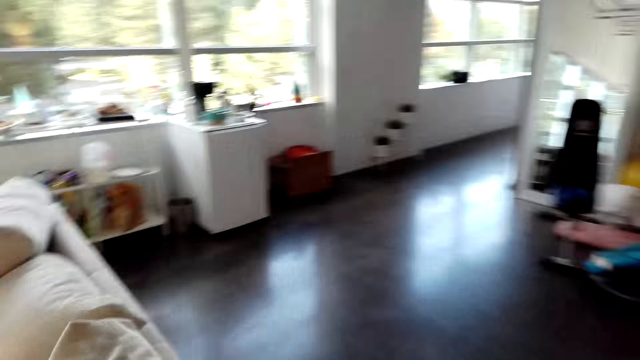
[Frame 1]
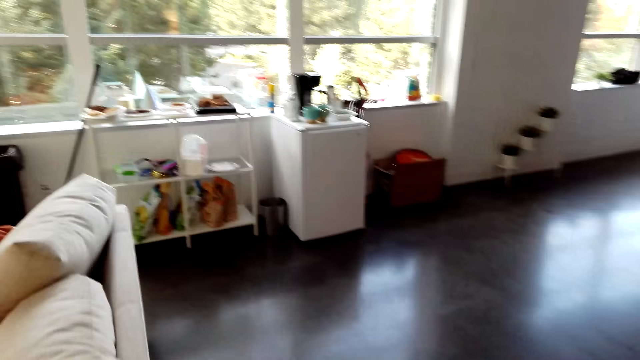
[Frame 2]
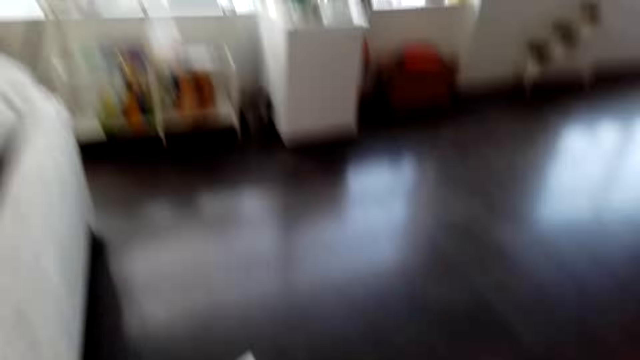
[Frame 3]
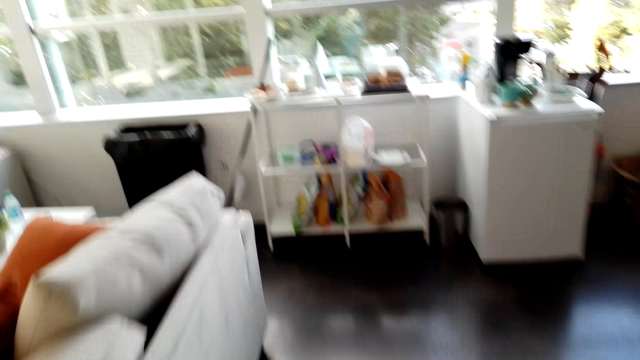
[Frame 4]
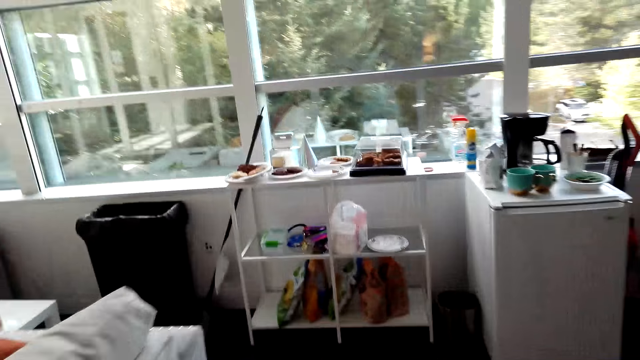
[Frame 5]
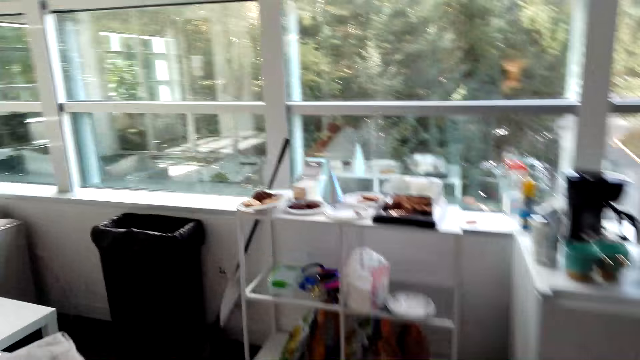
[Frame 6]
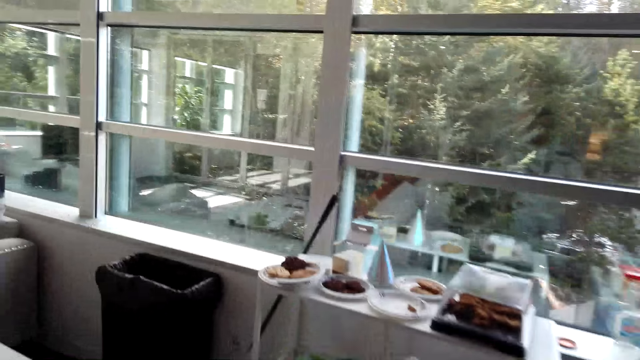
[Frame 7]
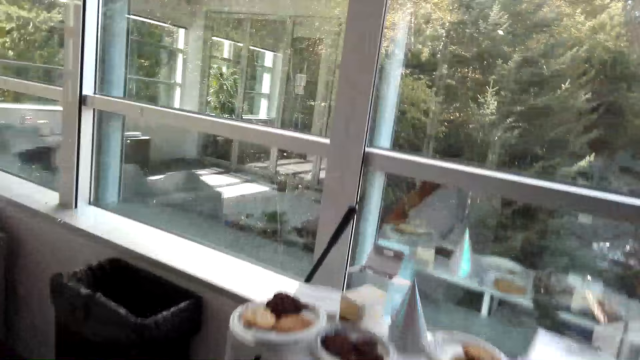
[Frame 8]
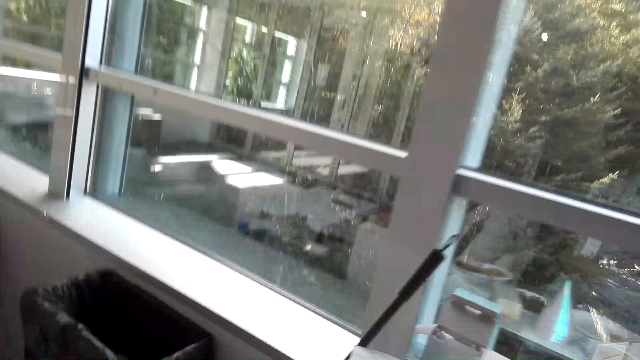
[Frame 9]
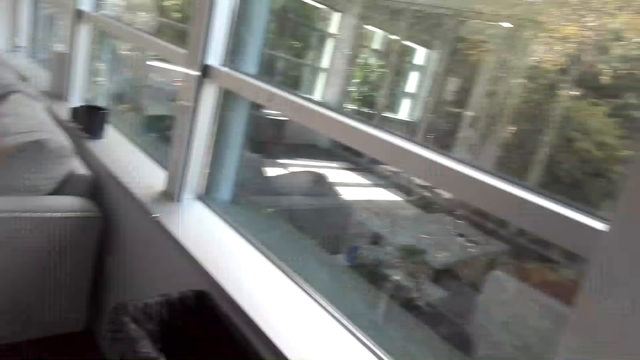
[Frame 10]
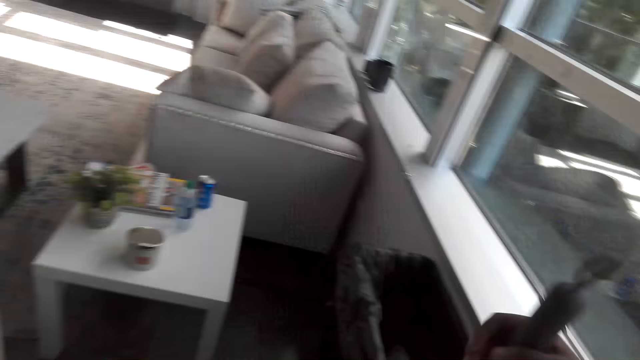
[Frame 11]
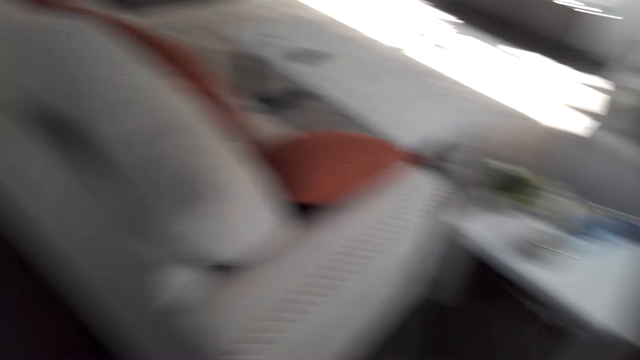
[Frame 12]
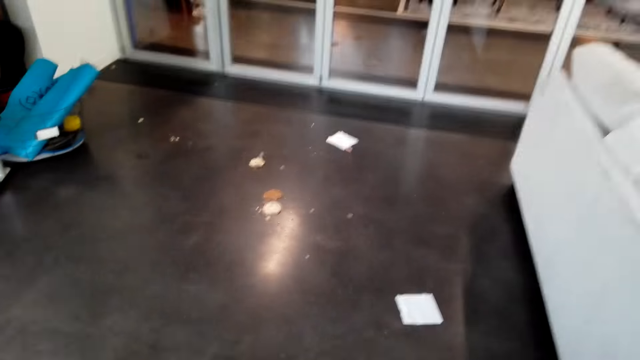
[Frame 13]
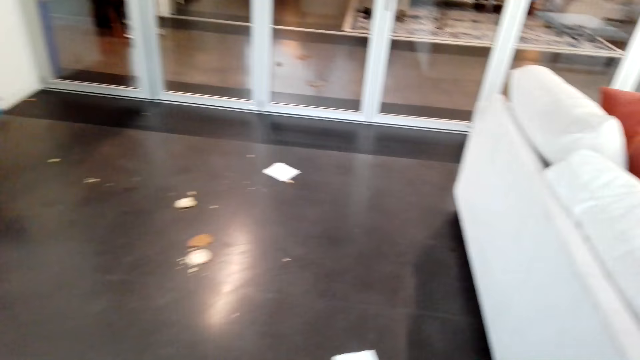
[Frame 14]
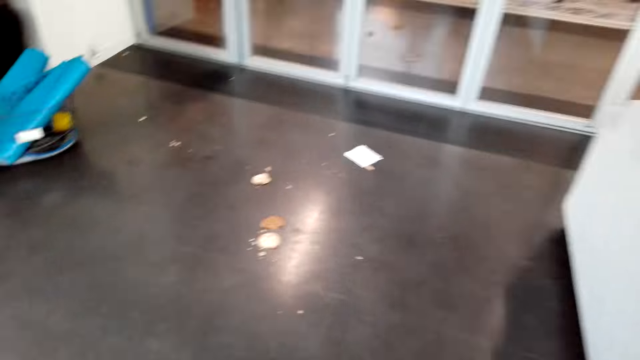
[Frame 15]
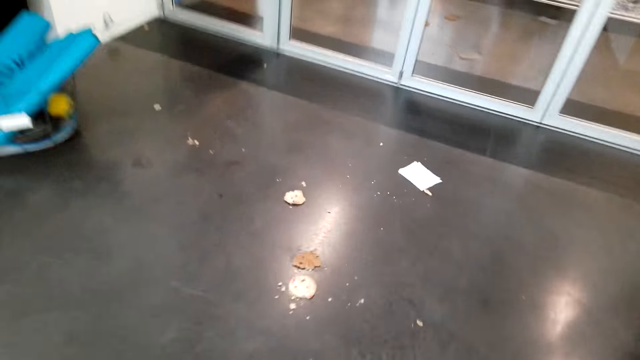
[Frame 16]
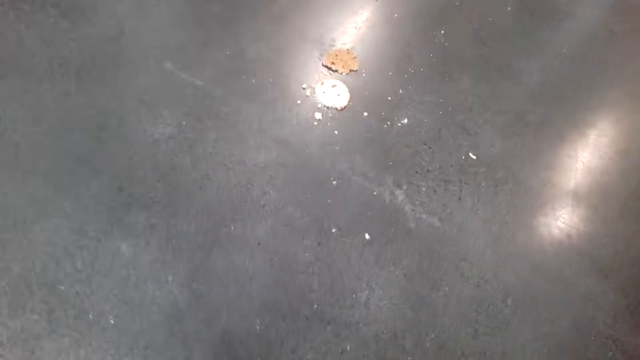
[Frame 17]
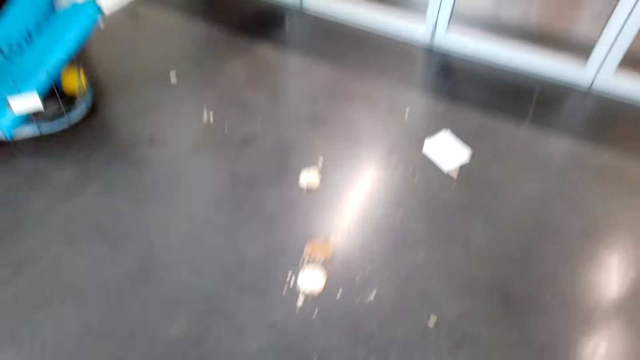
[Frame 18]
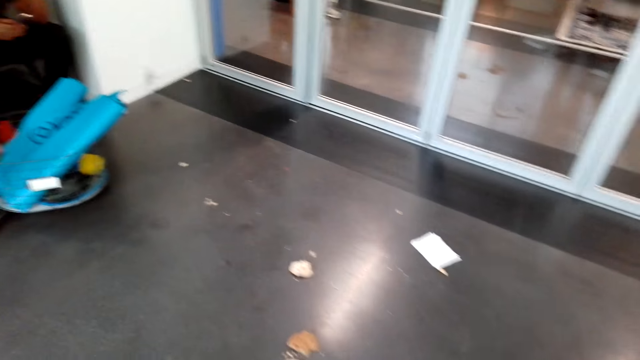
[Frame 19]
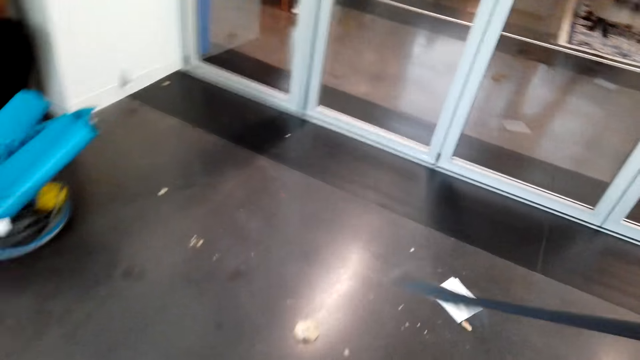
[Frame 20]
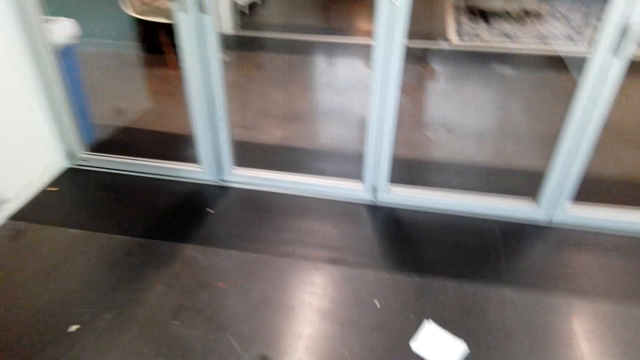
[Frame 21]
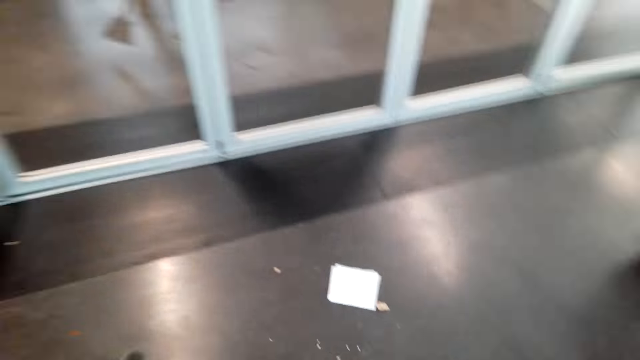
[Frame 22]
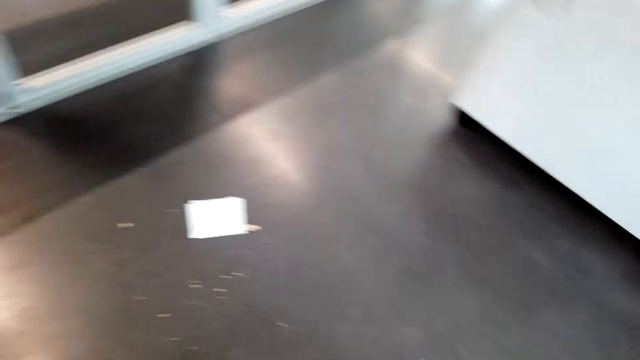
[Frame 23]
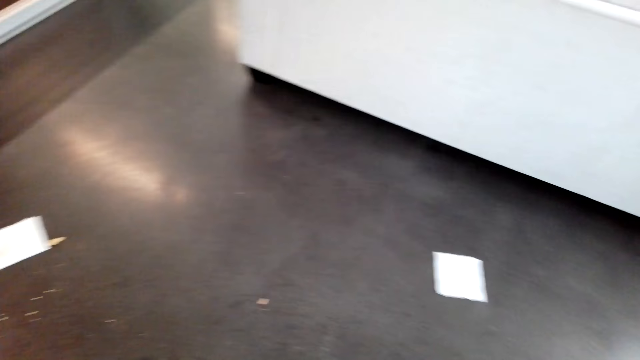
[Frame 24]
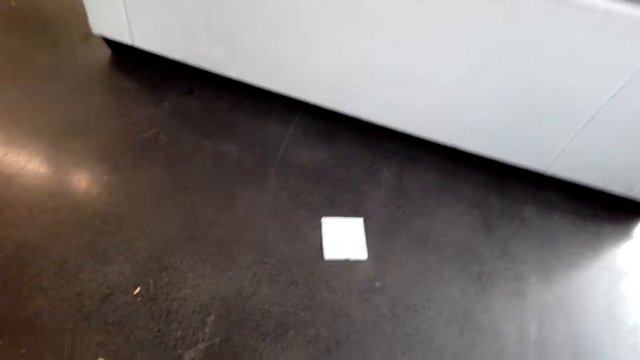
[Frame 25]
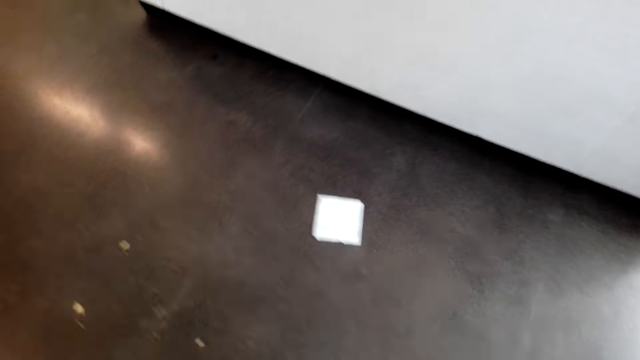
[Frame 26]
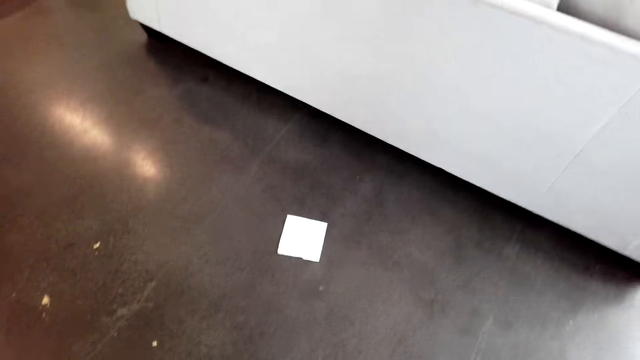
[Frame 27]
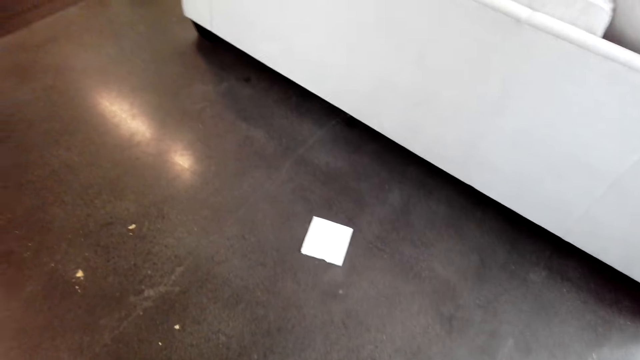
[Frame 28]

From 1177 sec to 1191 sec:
The camera wearer adjusts the camera. They walk around. They pick up a sweeping broom. They walk around again. They sweep the house with the brush.

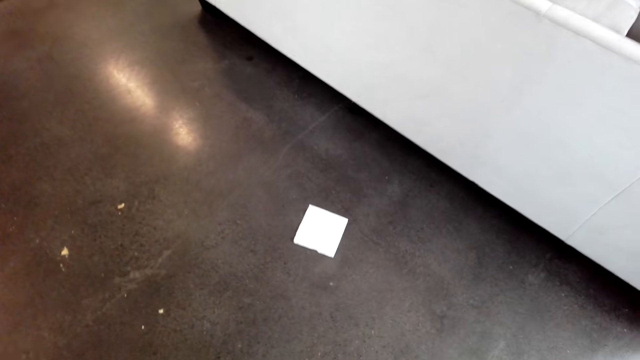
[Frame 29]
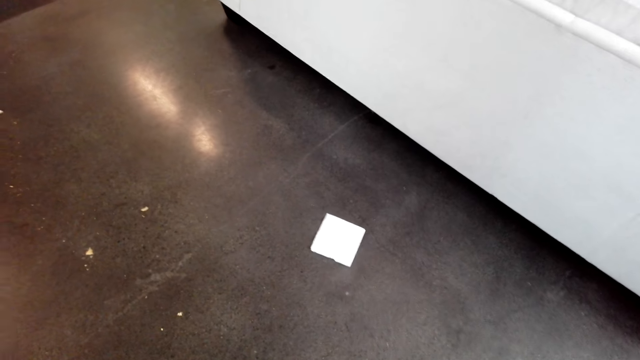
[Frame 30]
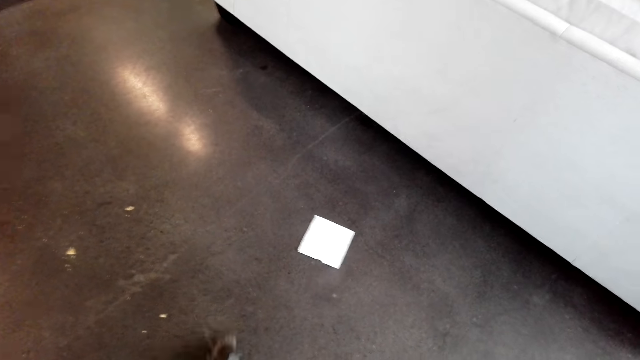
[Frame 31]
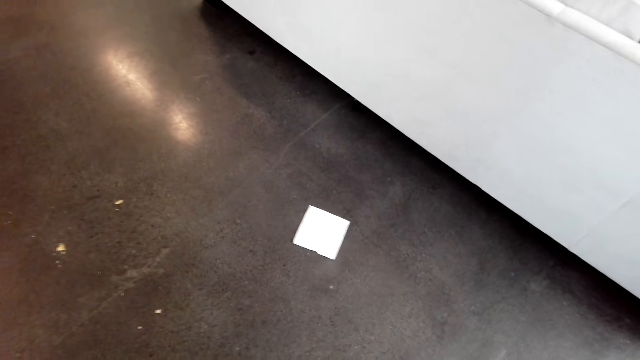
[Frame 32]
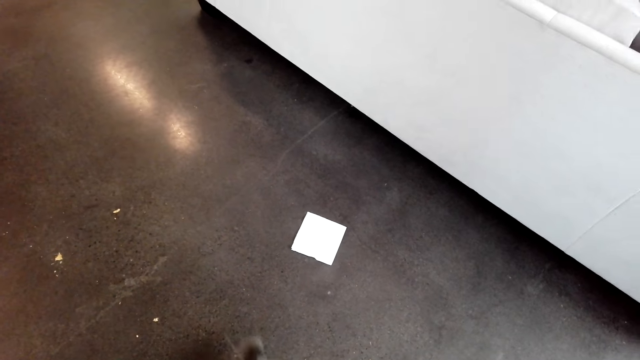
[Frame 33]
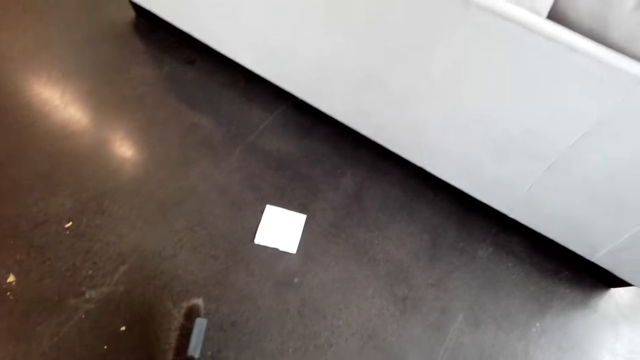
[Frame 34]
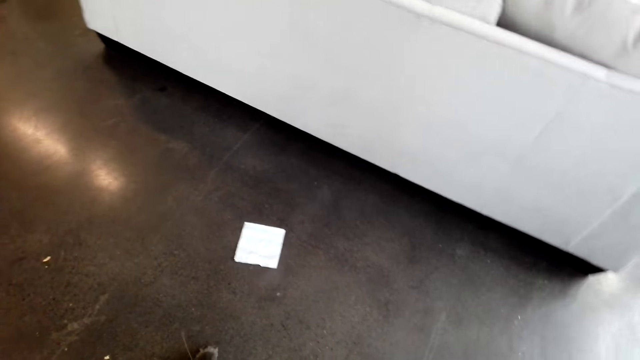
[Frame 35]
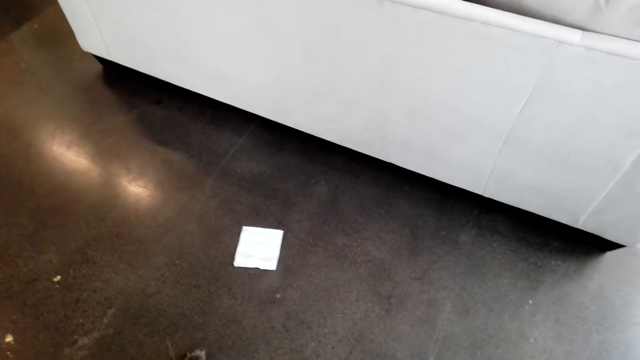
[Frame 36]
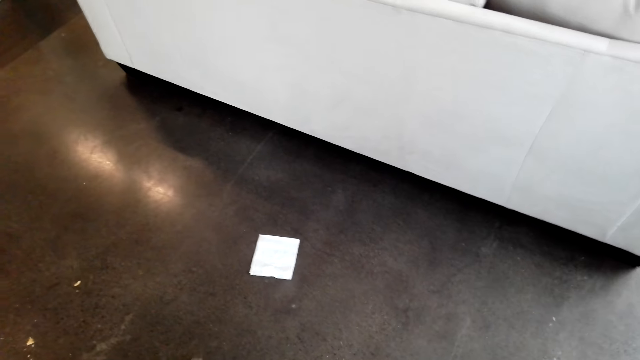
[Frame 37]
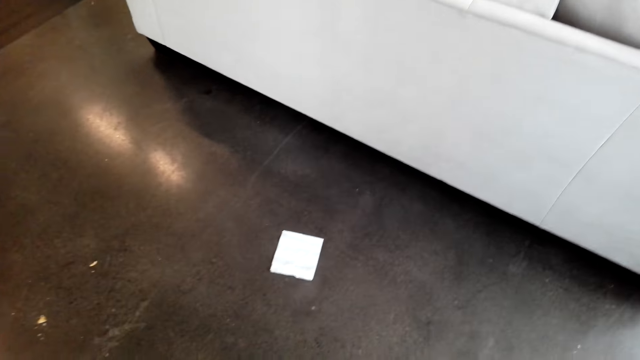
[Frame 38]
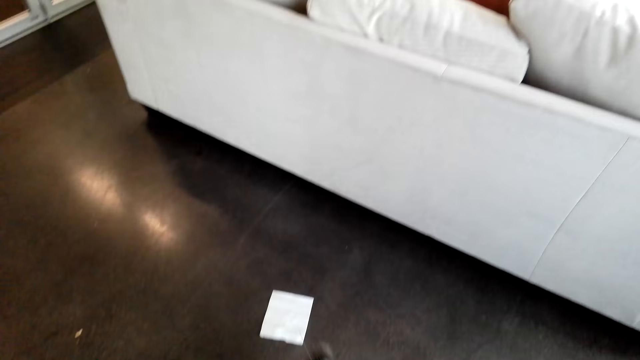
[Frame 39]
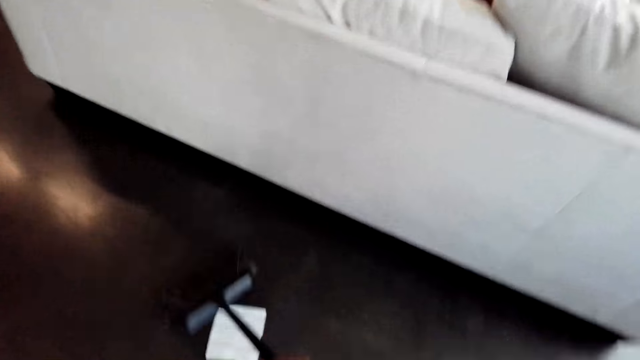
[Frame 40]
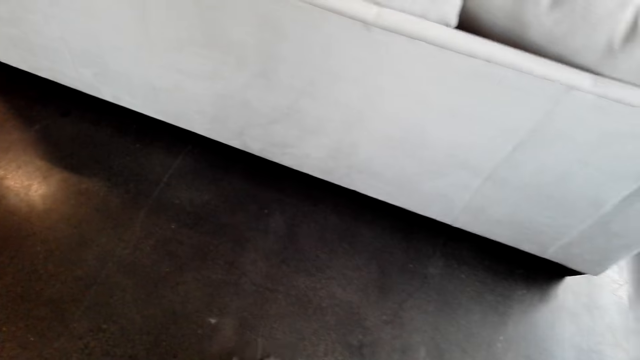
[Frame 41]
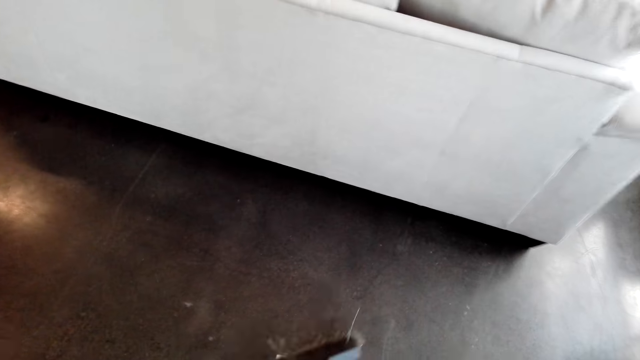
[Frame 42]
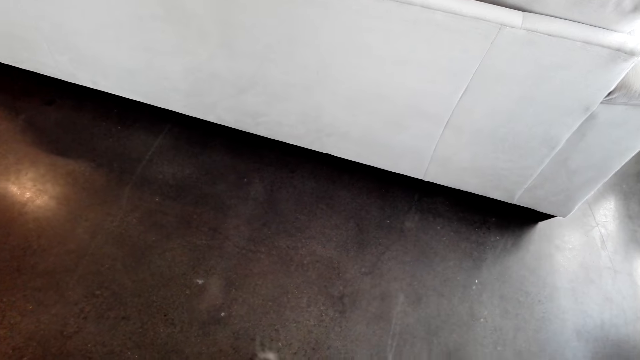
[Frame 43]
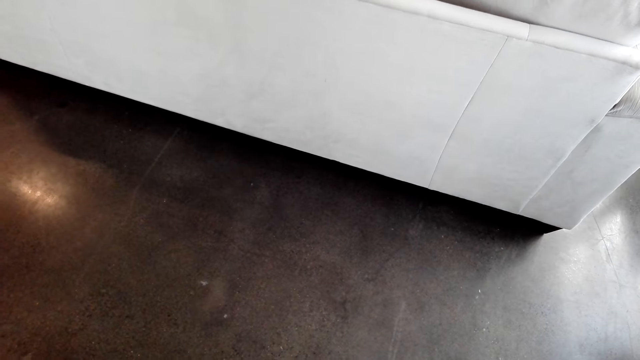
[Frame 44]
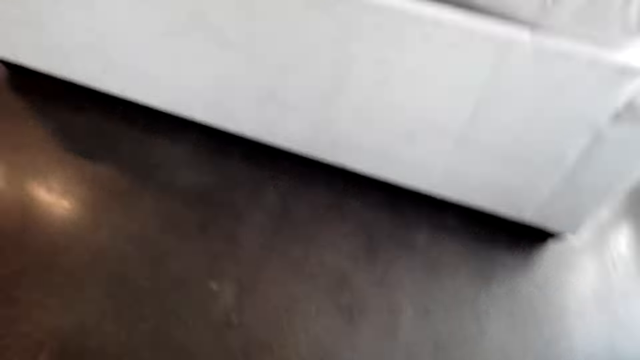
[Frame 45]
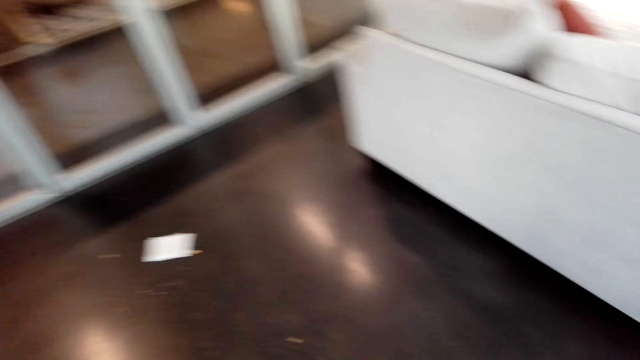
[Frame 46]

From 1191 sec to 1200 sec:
The camera wearer sweeps with the broom.
